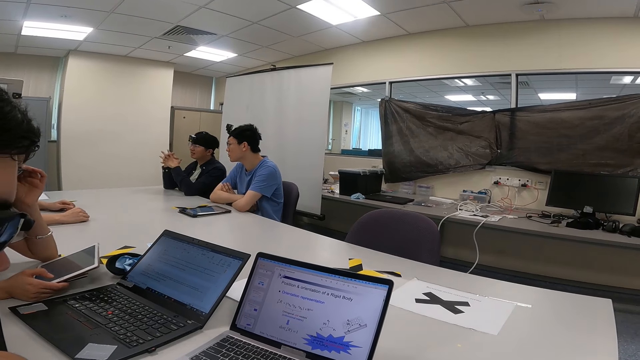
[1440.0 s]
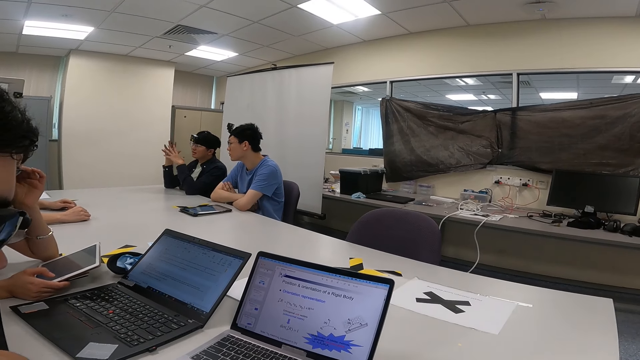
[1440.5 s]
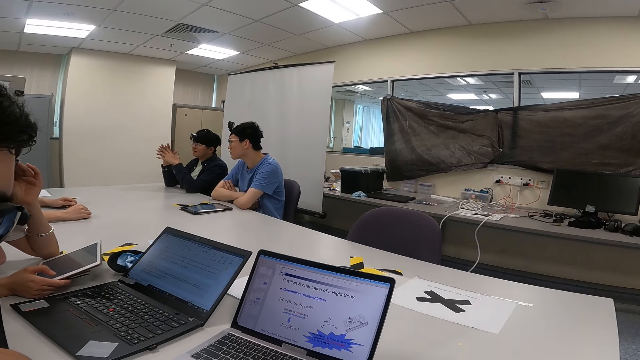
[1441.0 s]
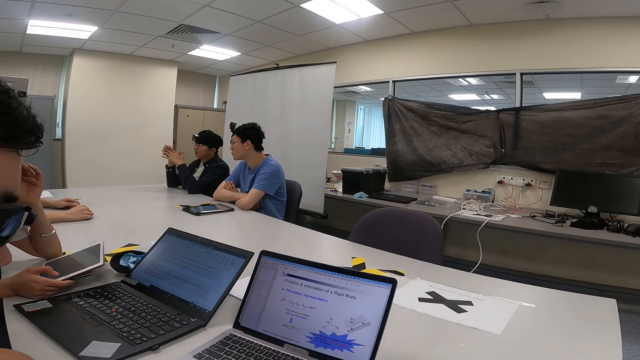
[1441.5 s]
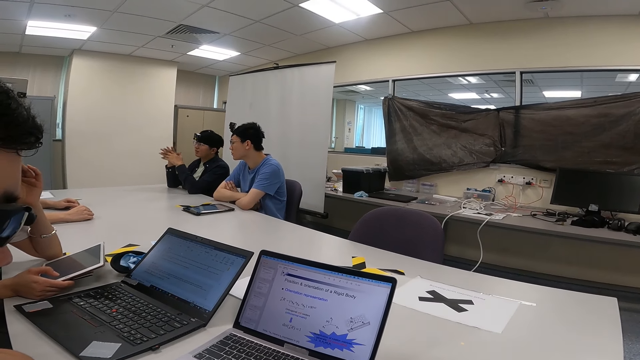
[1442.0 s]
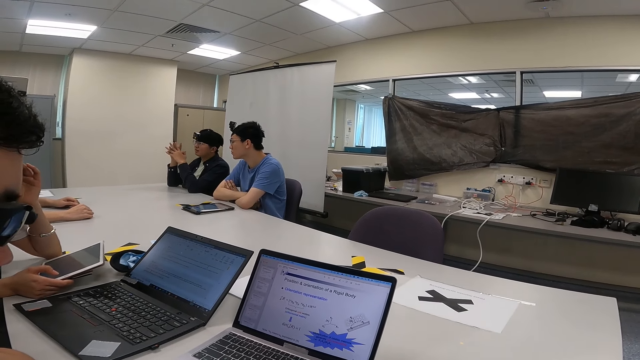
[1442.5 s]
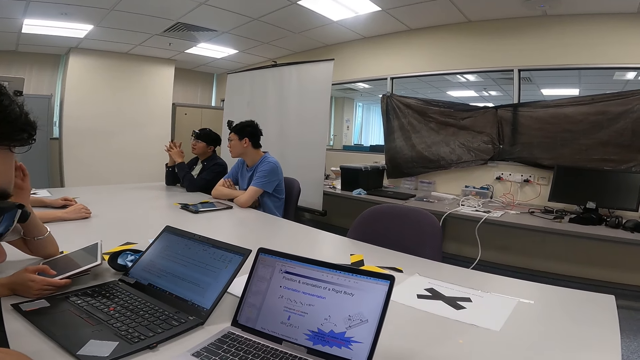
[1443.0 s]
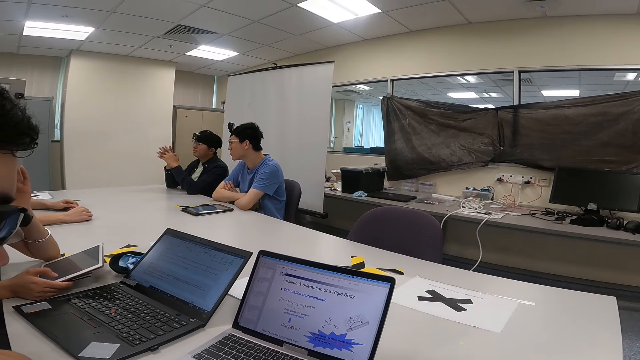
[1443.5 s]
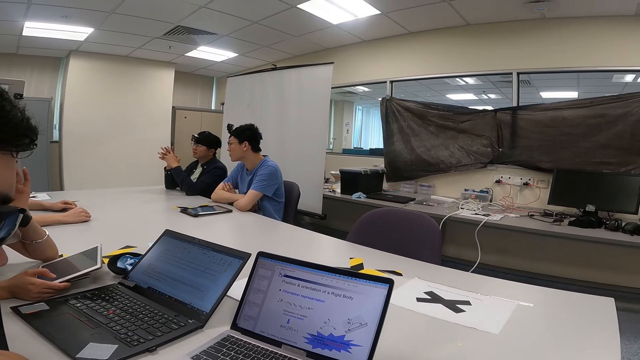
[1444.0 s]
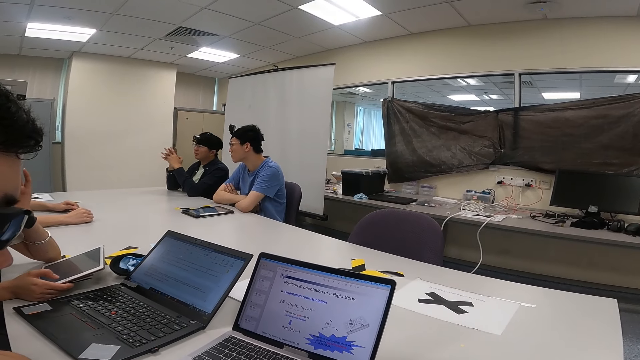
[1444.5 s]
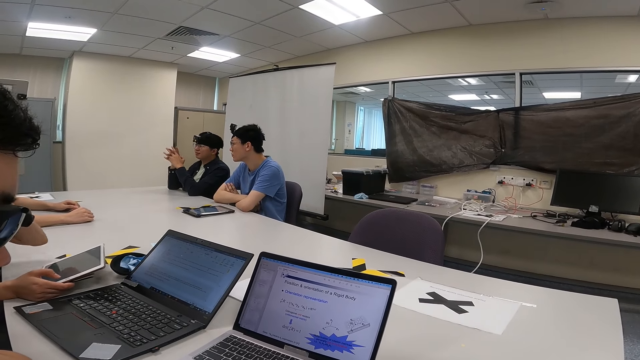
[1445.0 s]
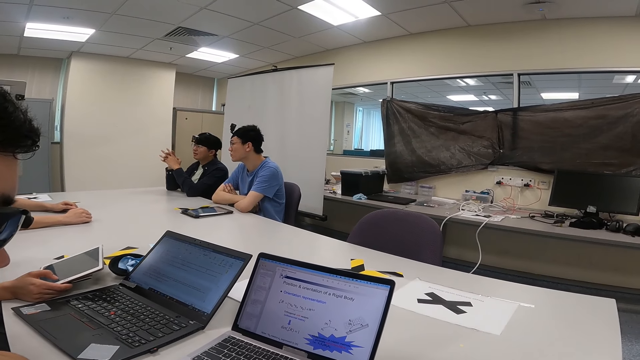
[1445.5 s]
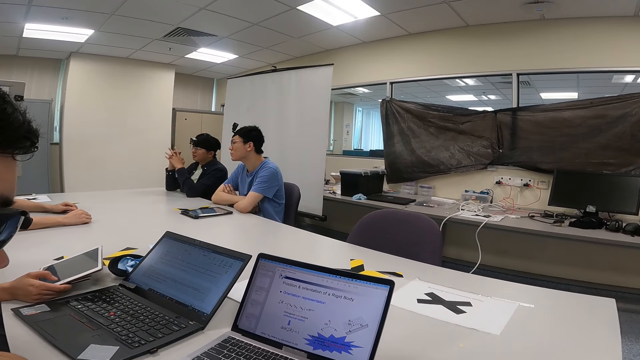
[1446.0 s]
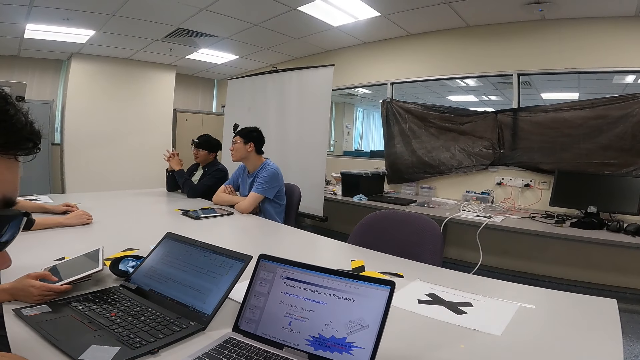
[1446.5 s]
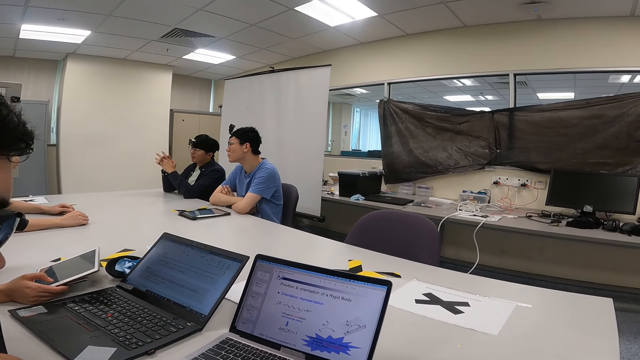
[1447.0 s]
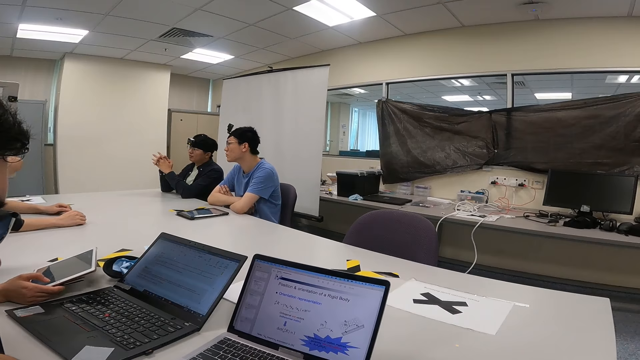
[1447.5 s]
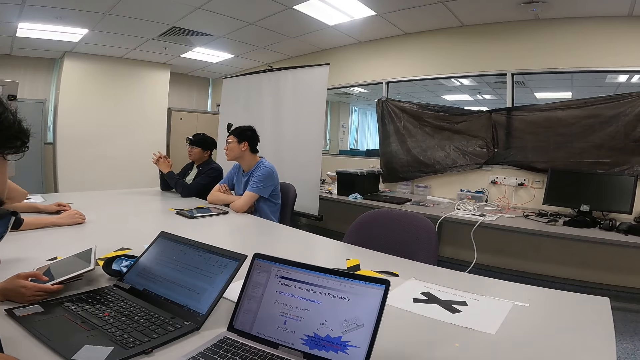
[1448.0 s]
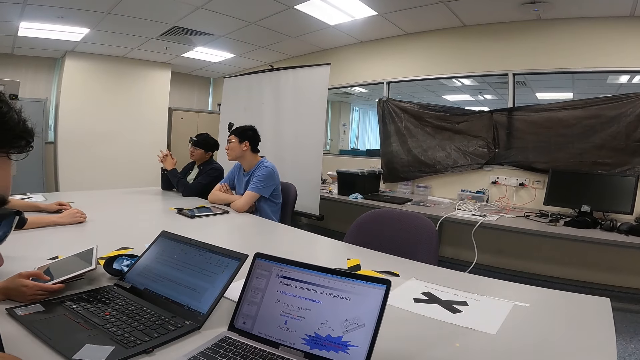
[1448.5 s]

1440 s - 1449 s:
A person removes the elbow from the table.

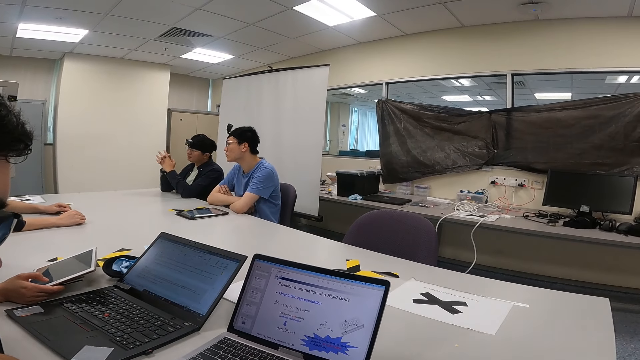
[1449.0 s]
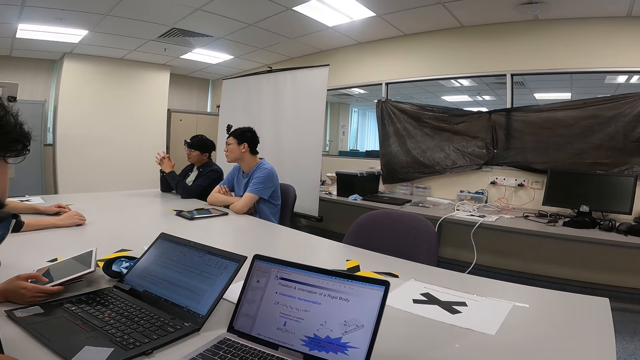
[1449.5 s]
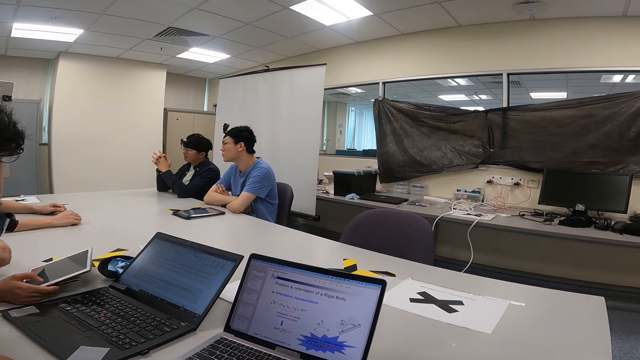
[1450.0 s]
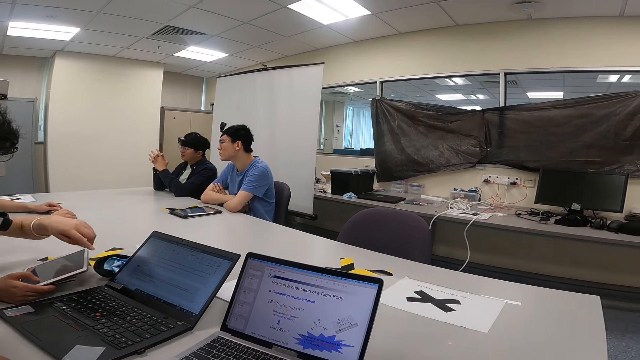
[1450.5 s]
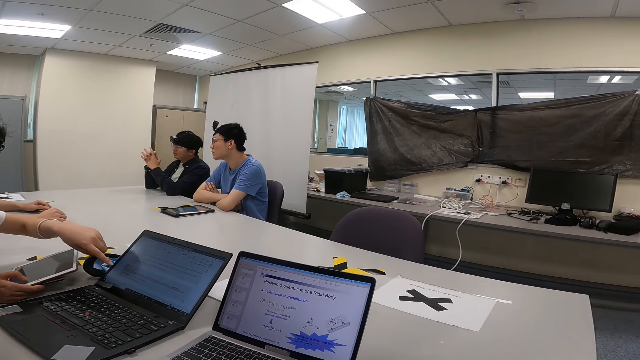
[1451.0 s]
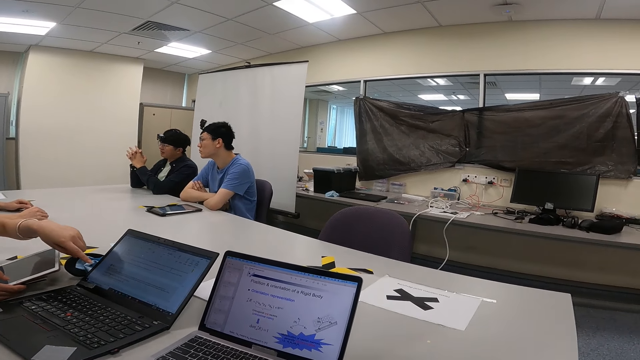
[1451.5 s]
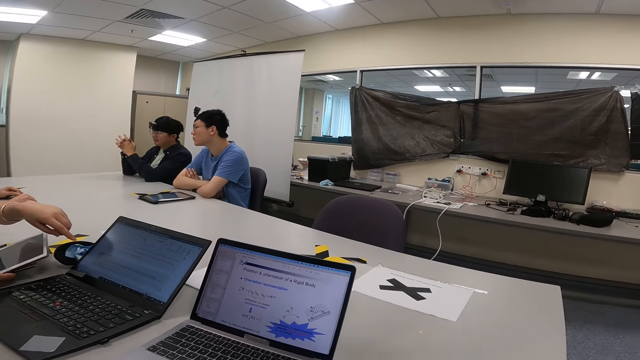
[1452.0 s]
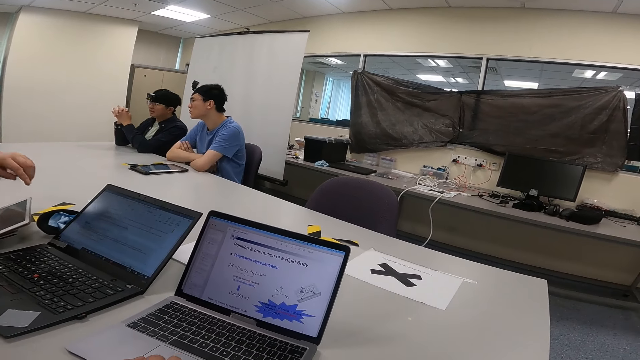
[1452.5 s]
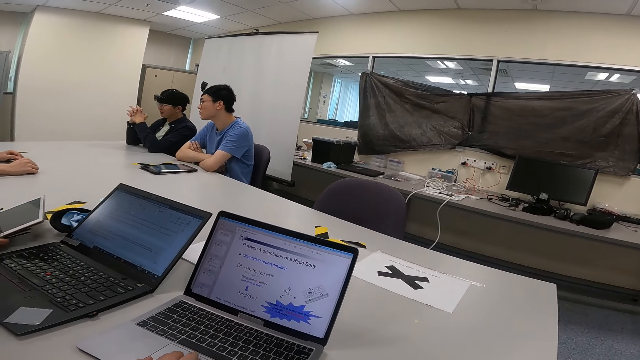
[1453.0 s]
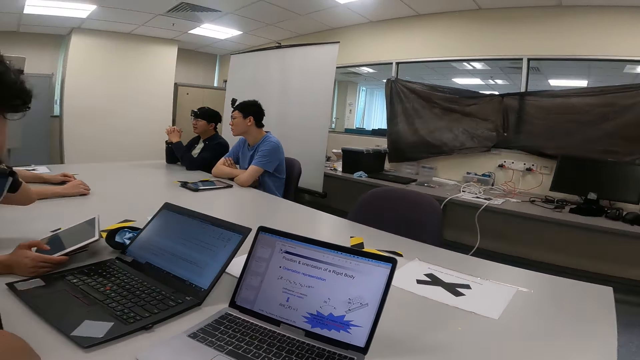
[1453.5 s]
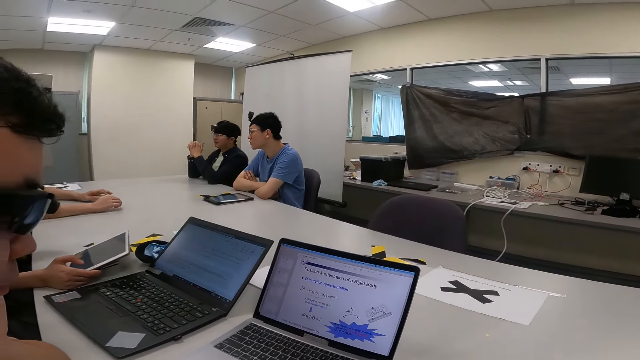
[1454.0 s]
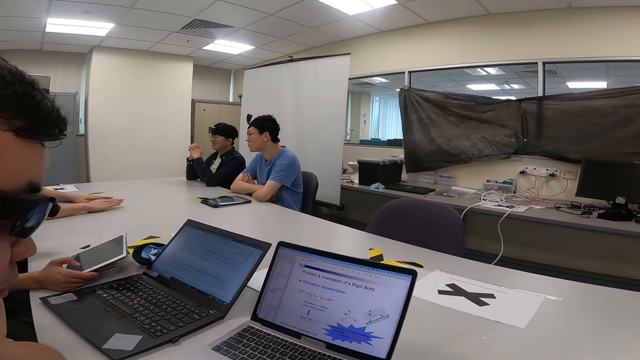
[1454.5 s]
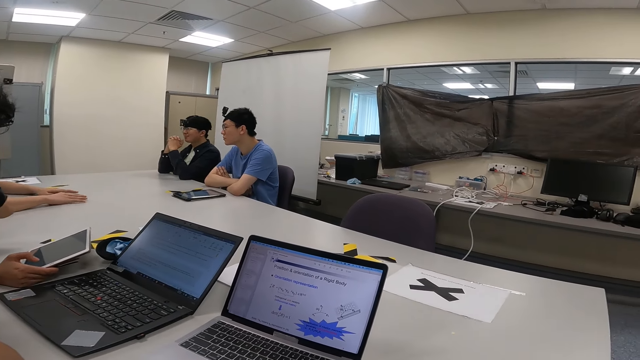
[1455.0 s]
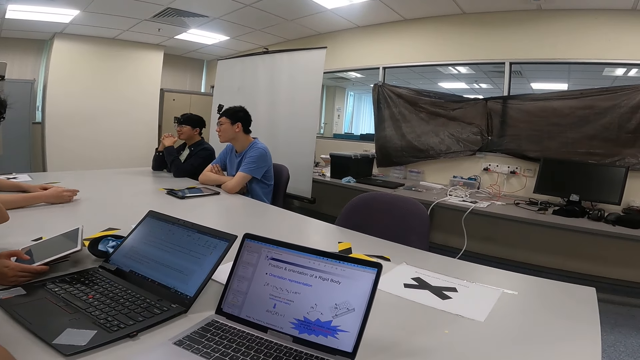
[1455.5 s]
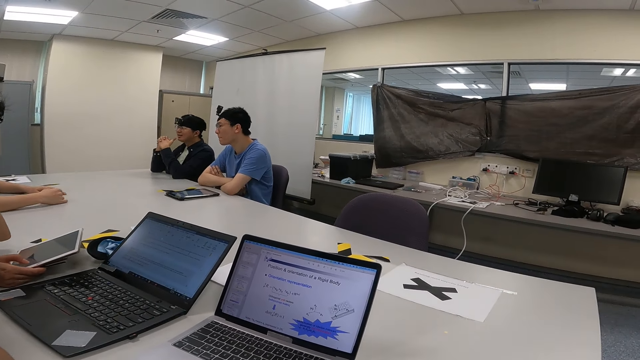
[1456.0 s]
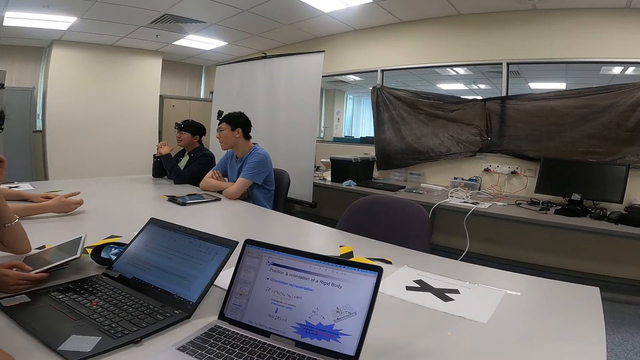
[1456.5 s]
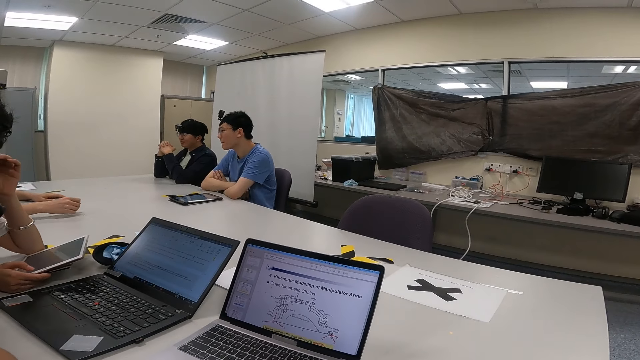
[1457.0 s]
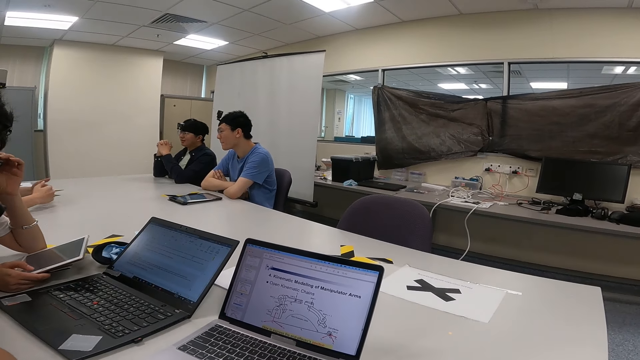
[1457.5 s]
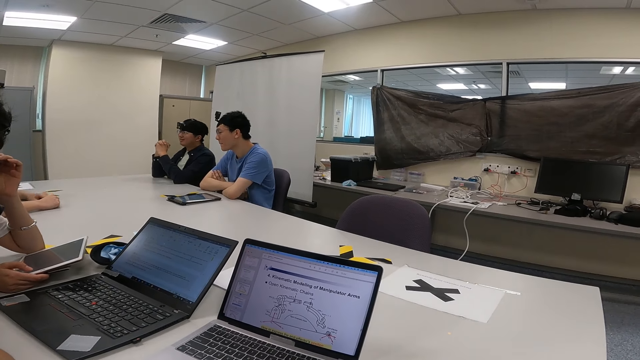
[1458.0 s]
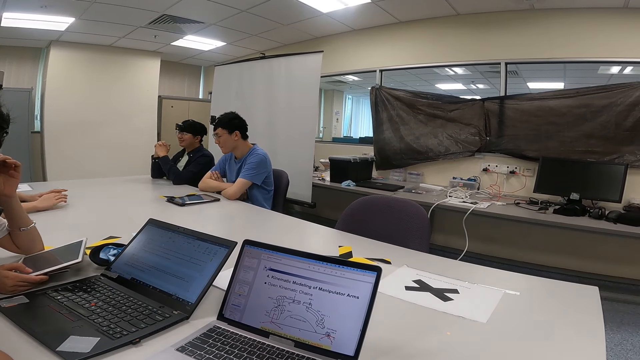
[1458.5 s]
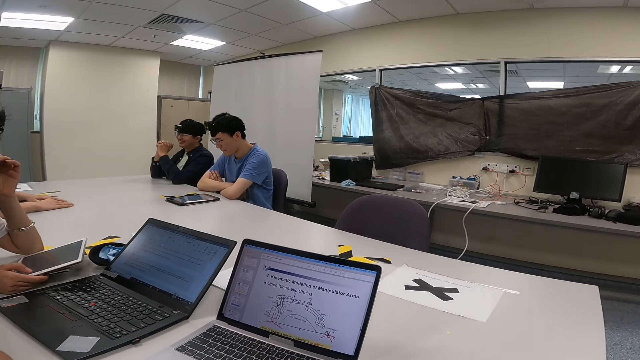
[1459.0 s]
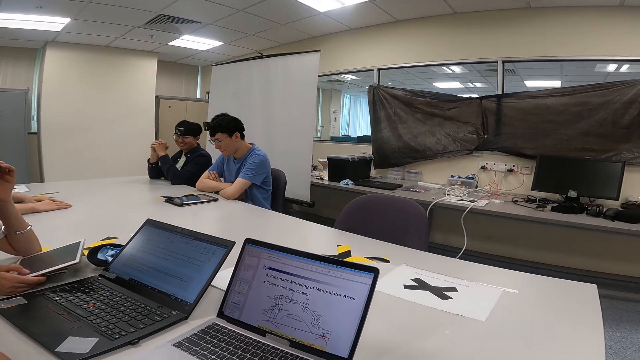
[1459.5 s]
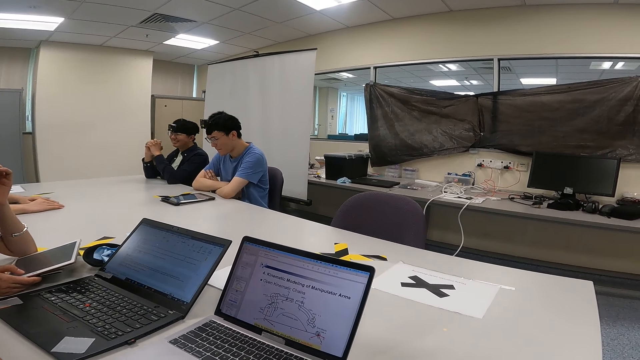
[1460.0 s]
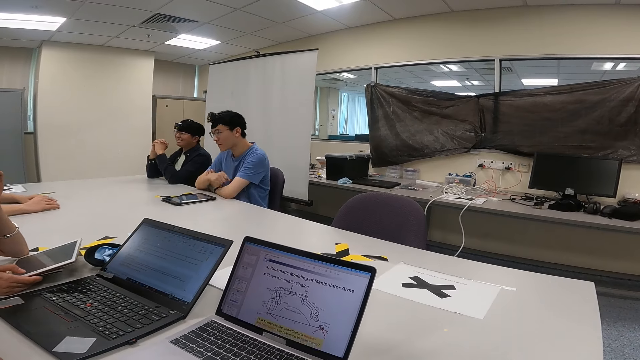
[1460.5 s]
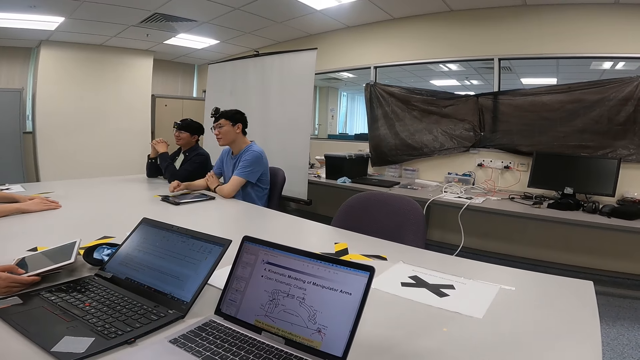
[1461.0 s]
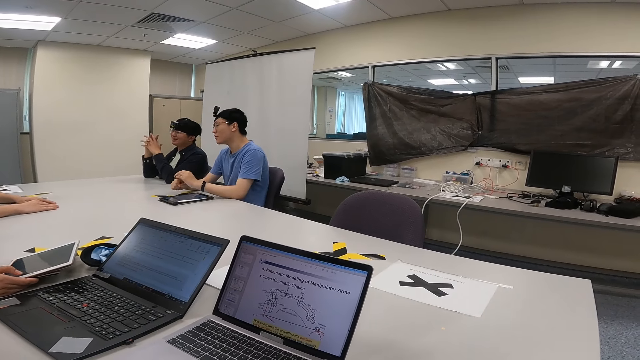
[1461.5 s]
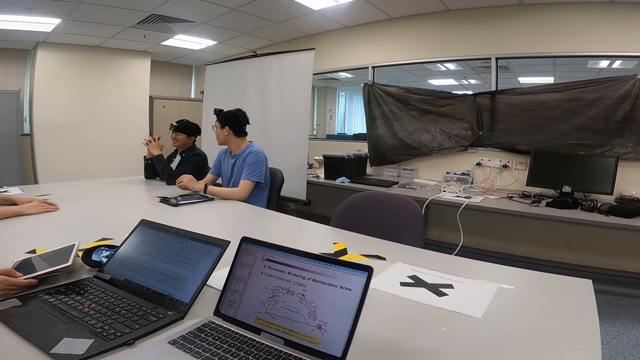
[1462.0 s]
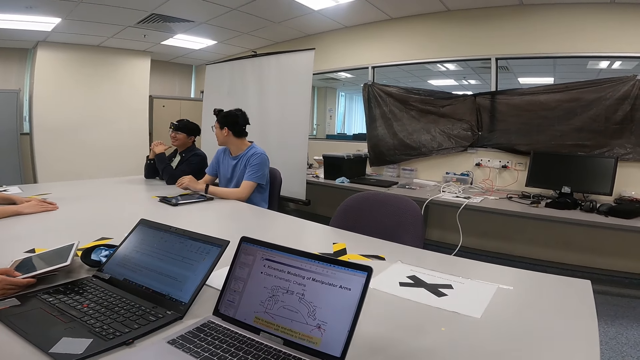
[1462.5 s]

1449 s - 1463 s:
A person moves the hand close to the laptop. Another person touches the laptop. Another person moves the hand on the table. Another person nods the head. Another person stares at the phone and moves the hands on the table.
